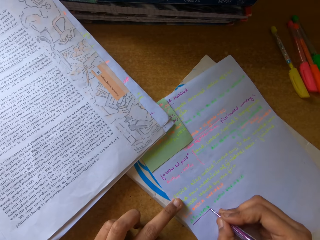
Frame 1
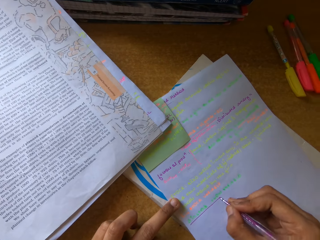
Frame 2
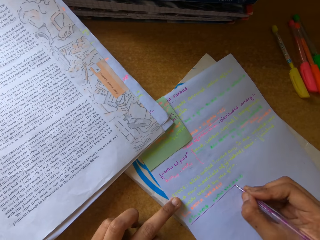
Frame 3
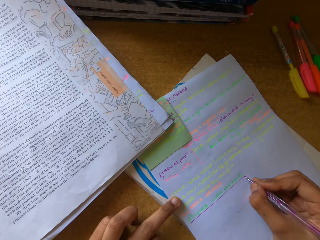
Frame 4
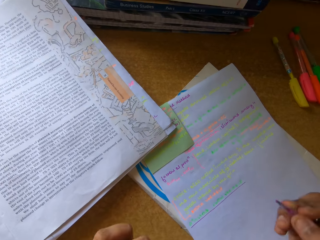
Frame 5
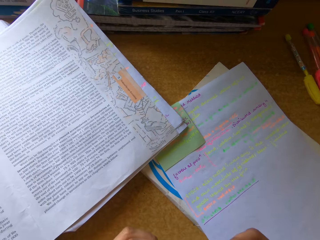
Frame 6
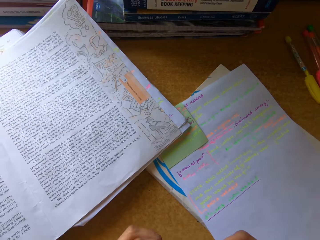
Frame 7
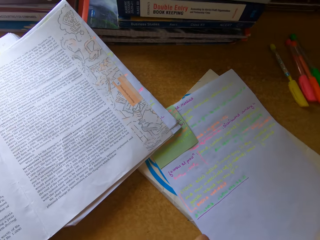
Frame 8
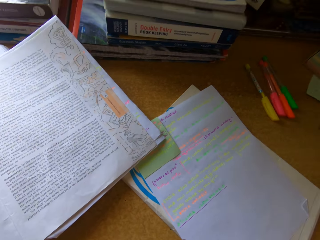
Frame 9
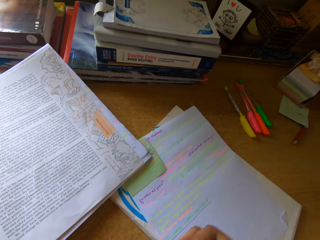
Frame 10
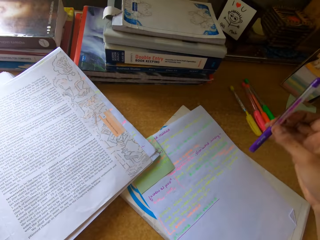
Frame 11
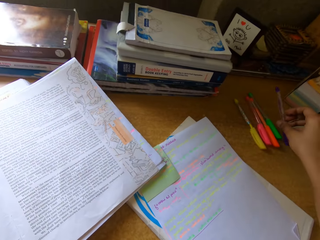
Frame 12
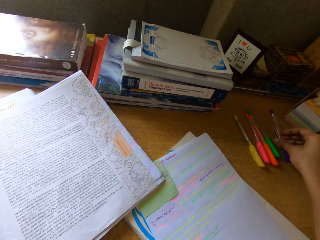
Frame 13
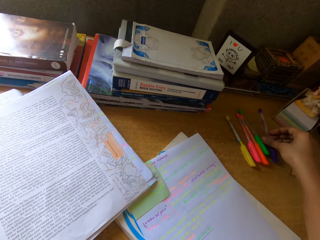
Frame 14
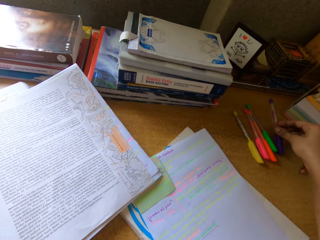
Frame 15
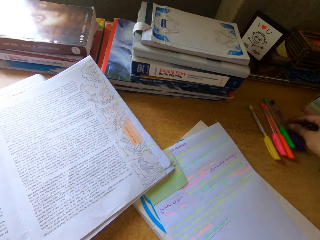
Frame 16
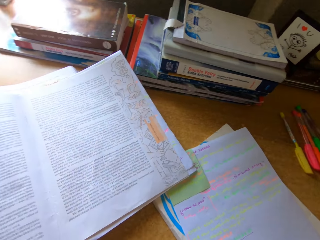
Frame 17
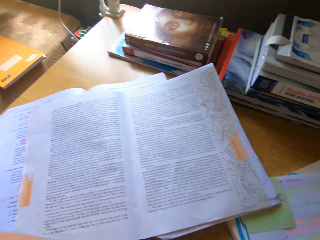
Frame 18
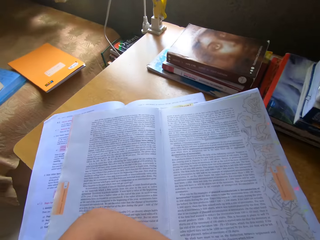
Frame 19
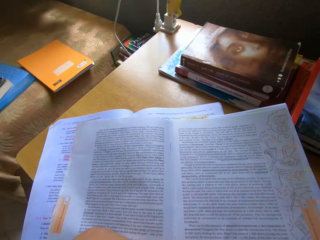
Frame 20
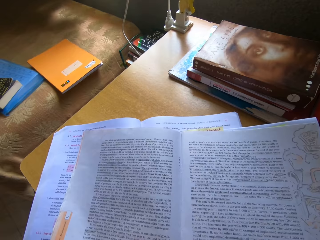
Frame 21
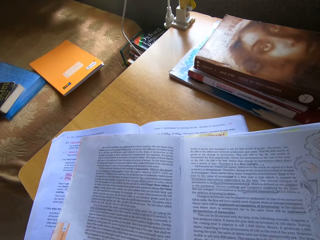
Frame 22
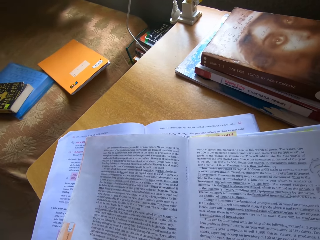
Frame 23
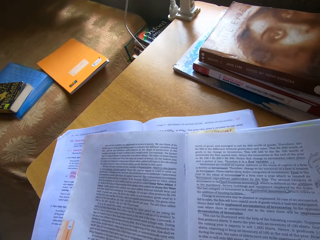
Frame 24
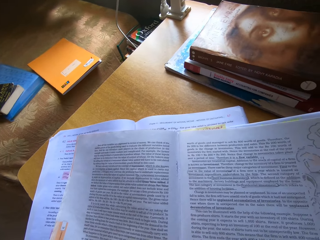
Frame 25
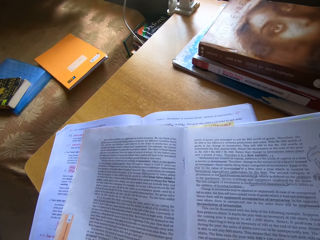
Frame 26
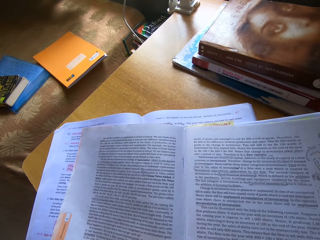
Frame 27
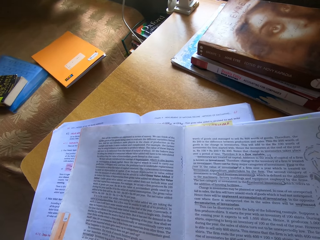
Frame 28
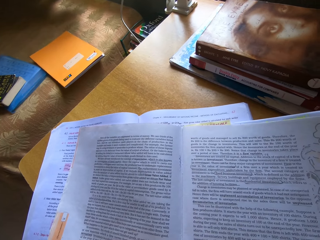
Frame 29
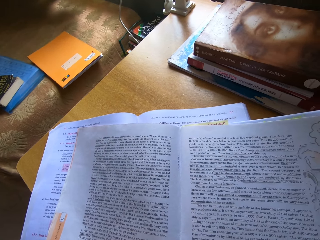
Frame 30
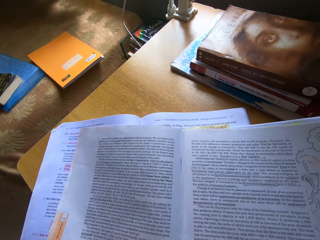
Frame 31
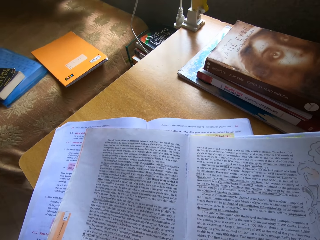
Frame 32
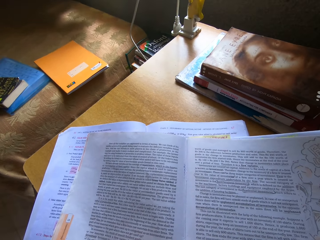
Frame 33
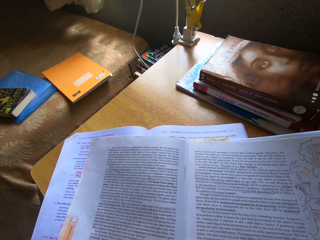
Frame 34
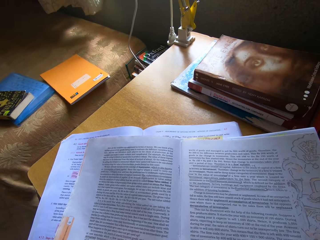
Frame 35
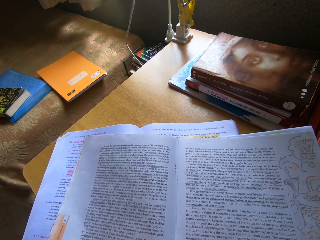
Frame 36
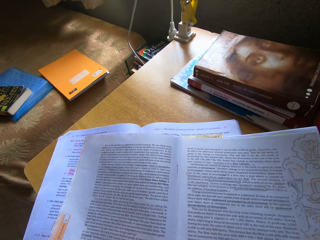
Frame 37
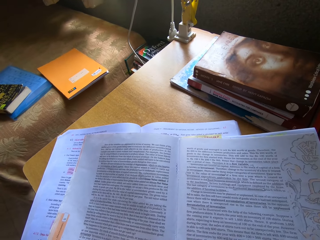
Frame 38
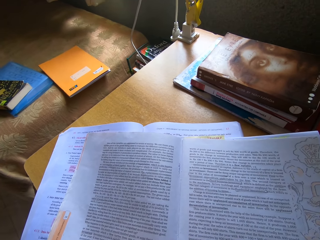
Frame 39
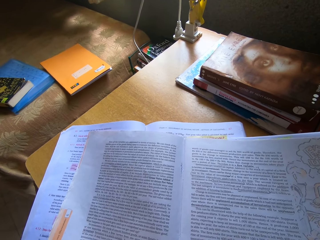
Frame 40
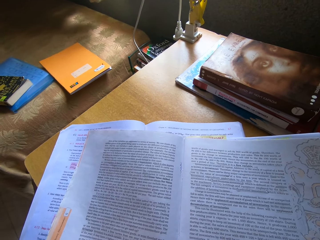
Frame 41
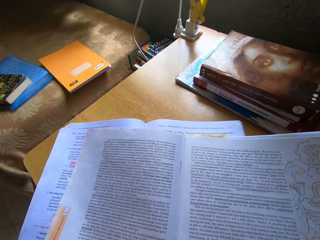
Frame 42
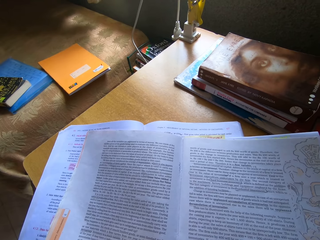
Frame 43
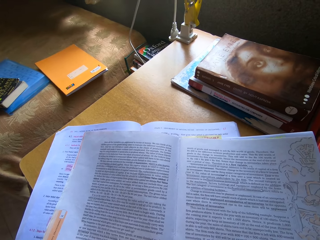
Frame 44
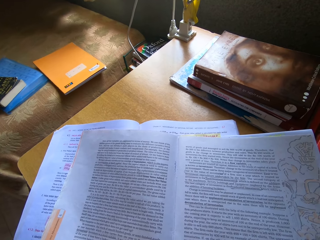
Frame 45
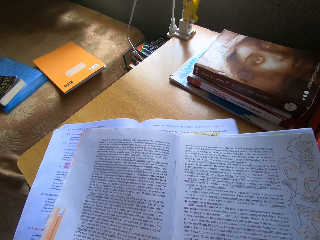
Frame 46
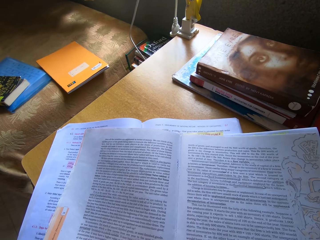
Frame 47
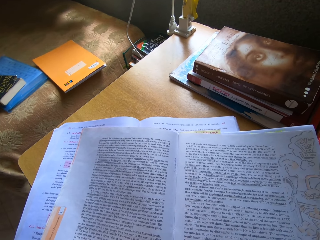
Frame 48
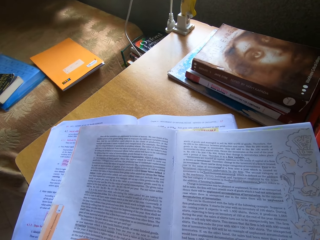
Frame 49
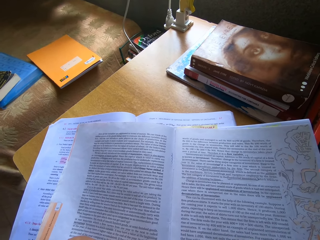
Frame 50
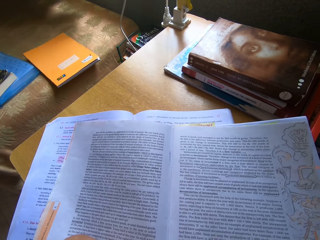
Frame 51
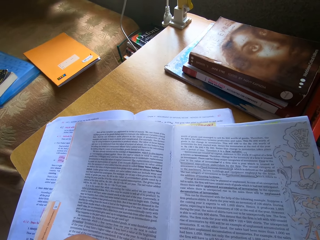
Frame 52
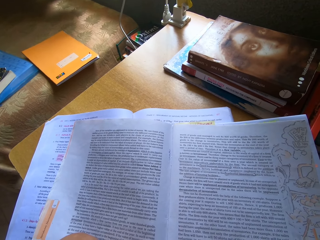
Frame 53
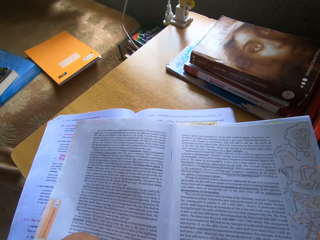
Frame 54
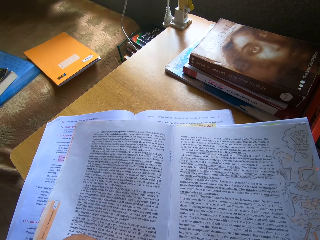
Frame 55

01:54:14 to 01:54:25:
The camera wearer writes on a book. They draw a line on the book. They underline a topic. They close the pen. They put the purple pen on the table. They read the book.

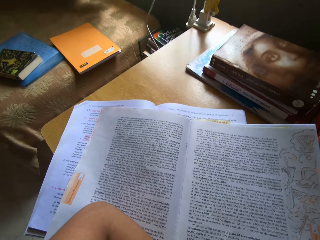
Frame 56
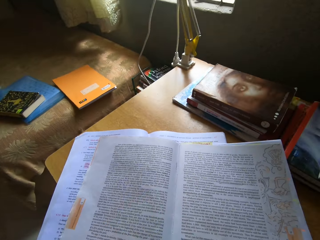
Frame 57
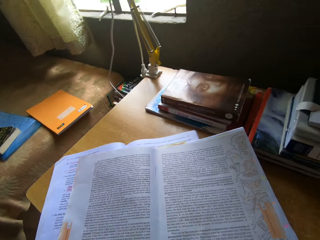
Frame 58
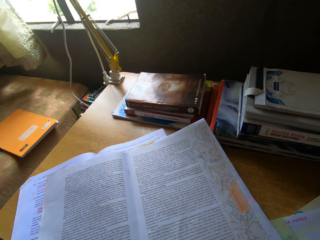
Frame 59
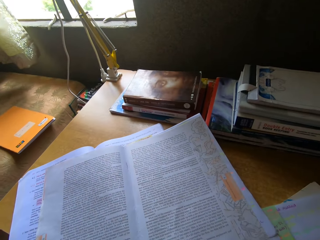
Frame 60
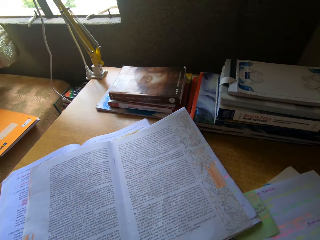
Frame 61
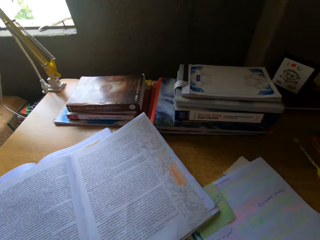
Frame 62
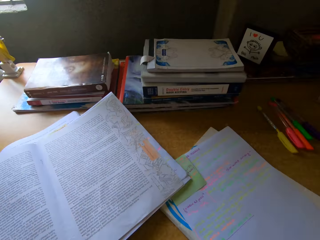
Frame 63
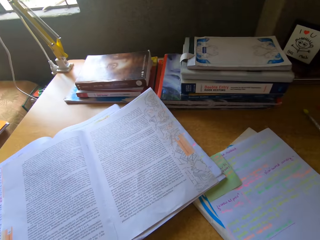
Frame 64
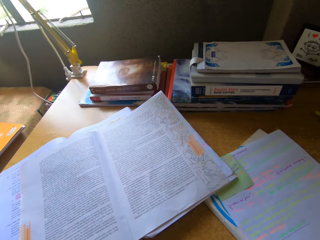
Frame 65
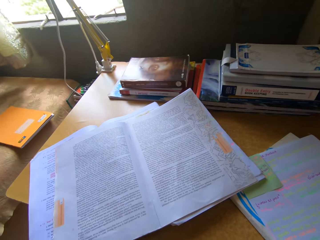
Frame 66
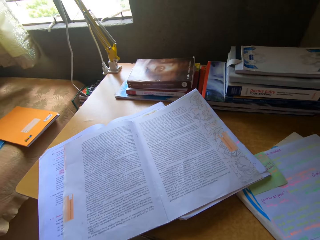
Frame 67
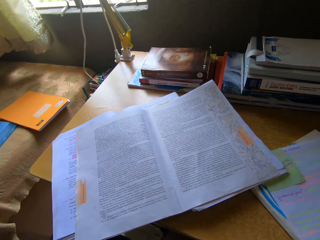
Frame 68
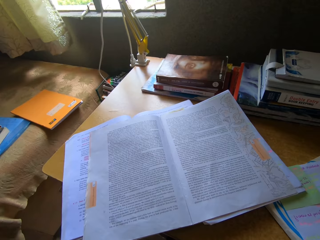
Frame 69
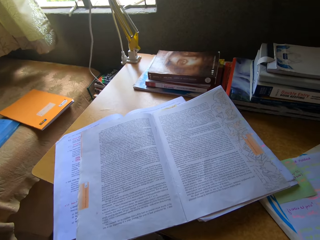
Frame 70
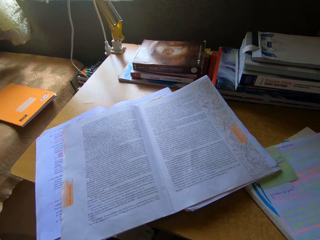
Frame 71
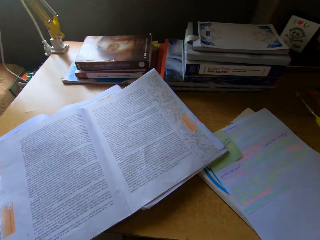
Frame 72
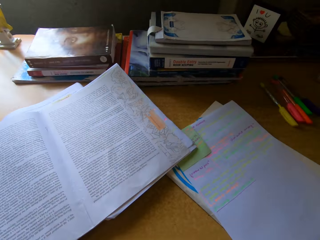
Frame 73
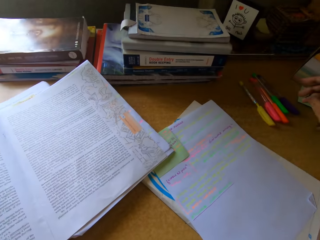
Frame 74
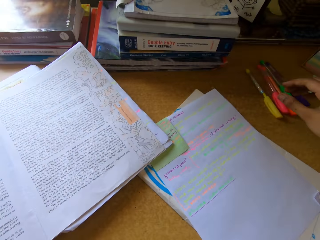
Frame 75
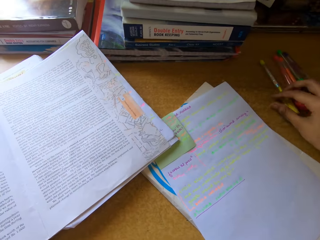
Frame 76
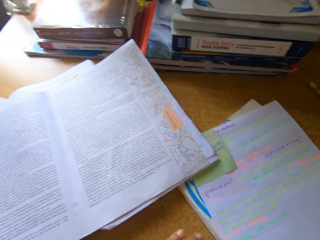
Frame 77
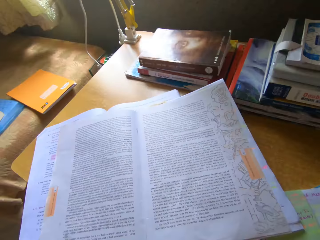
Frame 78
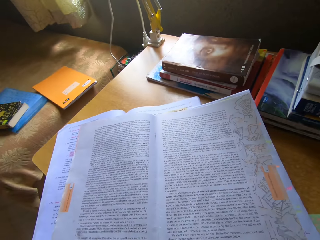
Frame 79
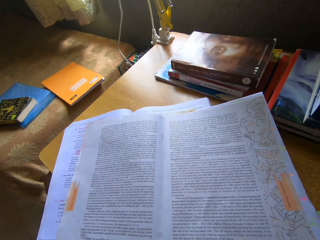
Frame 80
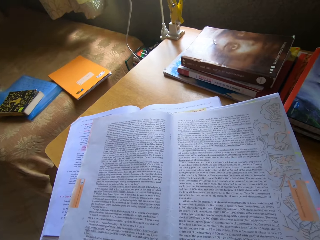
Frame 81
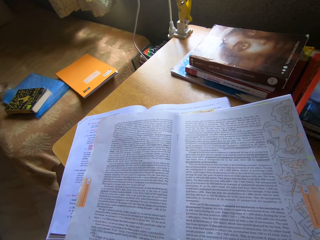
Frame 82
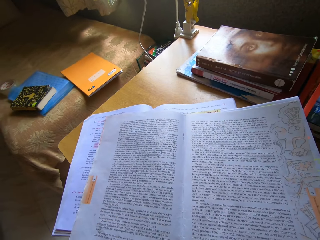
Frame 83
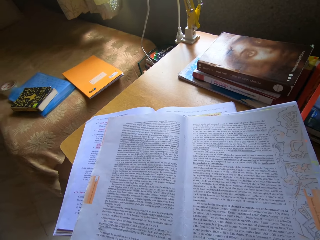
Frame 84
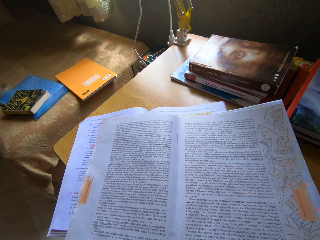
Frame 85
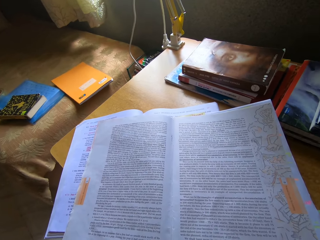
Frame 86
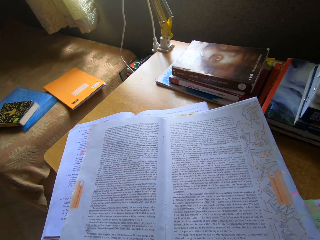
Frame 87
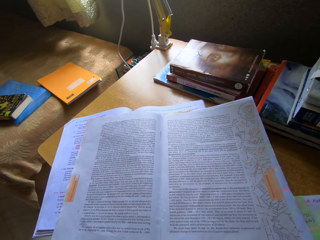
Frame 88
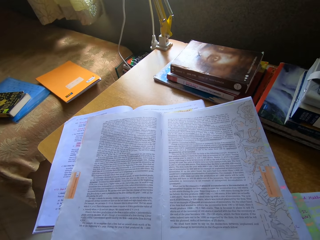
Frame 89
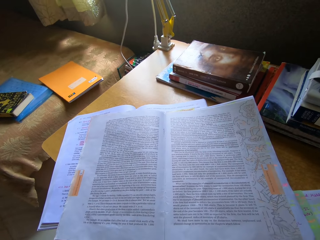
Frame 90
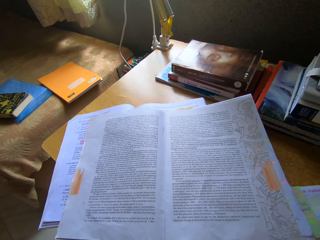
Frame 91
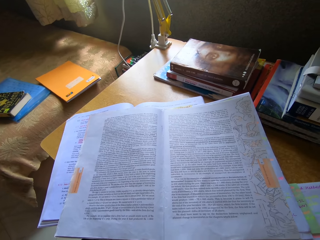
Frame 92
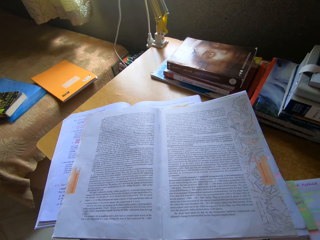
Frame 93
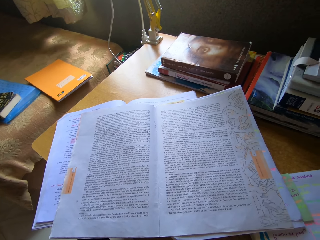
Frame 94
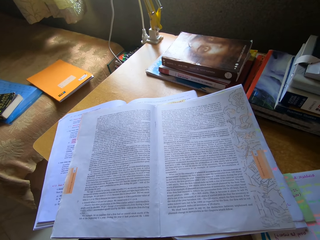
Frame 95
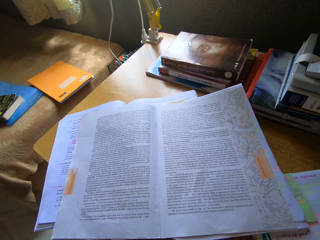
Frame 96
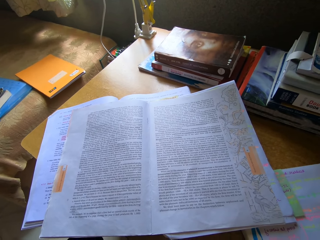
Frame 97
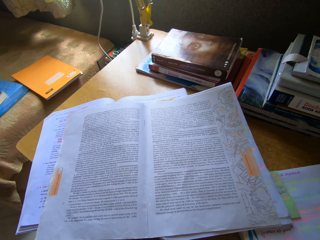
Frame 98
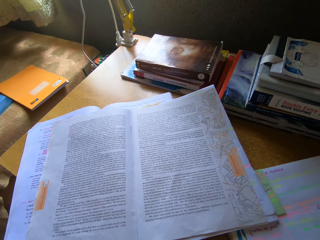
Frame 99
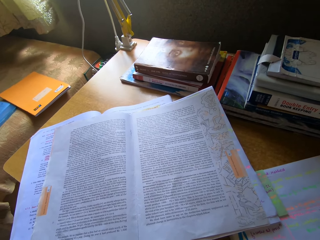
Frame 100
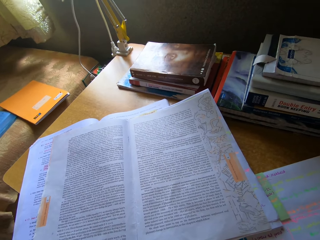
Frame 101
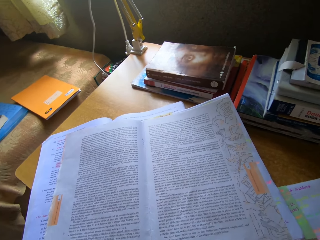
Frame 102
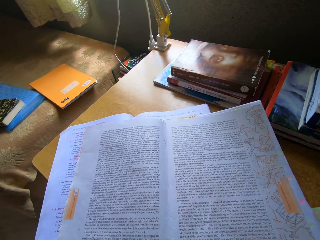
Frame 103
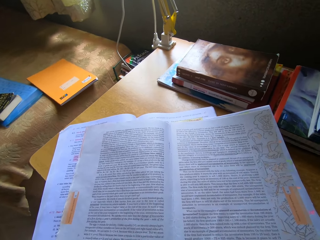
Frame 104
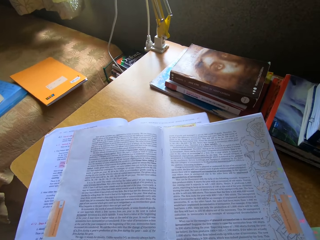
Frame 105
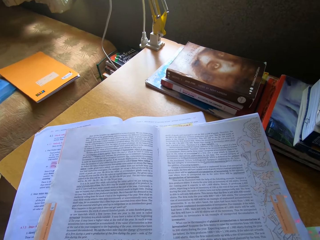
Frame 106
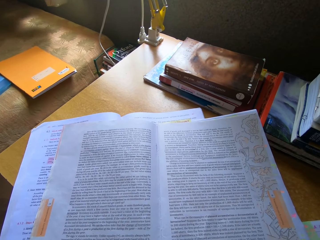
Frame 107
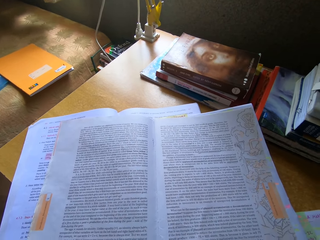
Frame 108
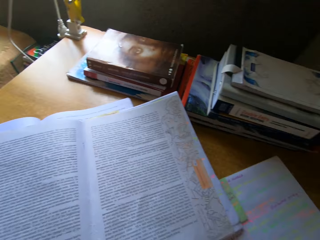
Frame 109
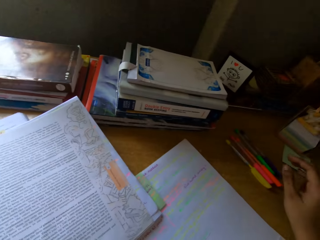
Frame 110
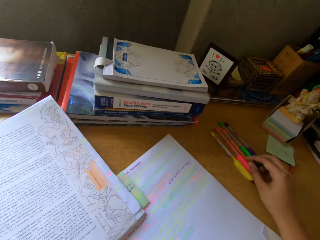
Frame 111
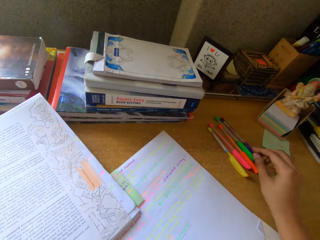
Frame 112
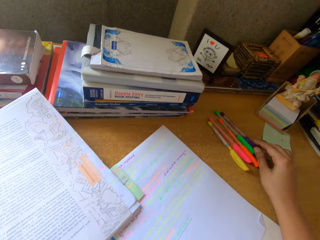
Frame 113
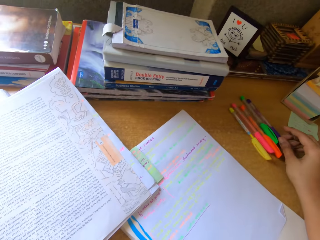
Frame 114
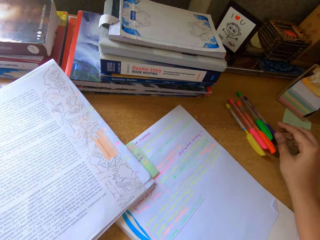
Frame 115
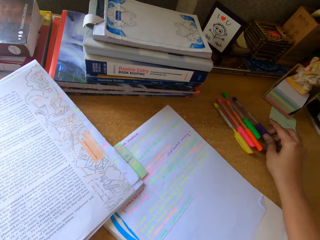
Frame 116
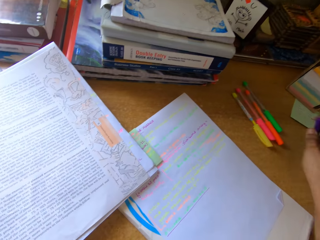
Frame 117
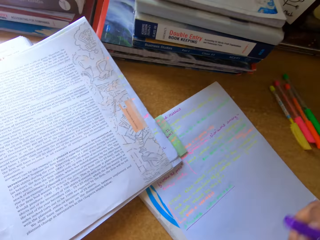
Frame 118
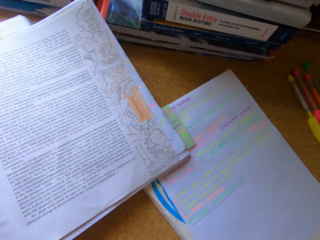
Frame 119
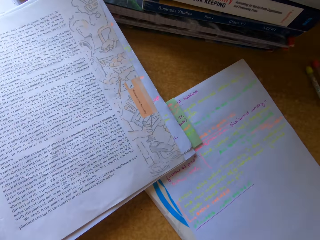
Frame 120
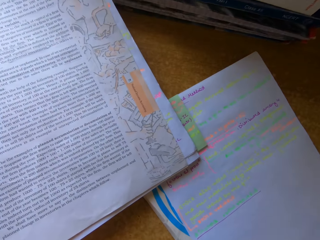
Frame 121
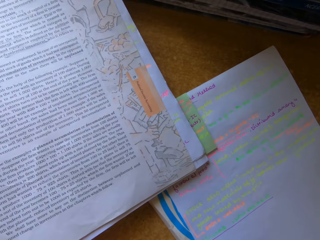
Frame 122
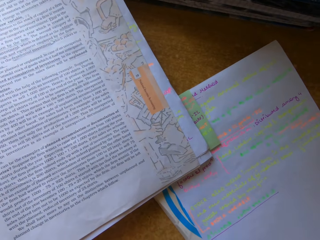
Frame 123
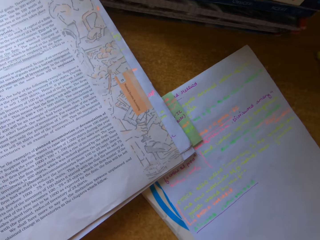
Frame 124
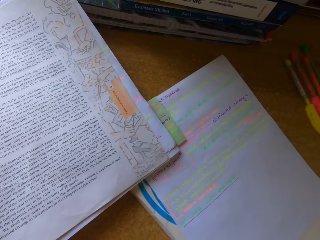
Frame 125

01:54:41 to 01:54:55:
The camera wearer looks around. They touch a yellow pen. They pick up a purple pen.
